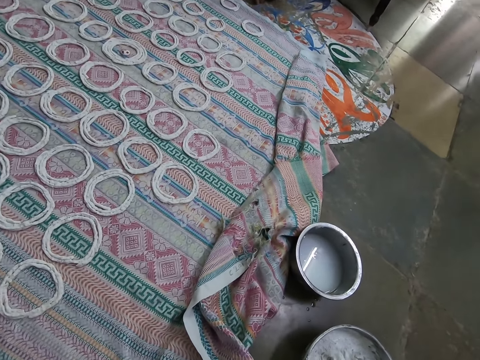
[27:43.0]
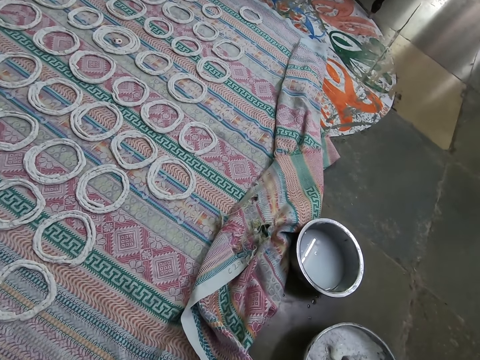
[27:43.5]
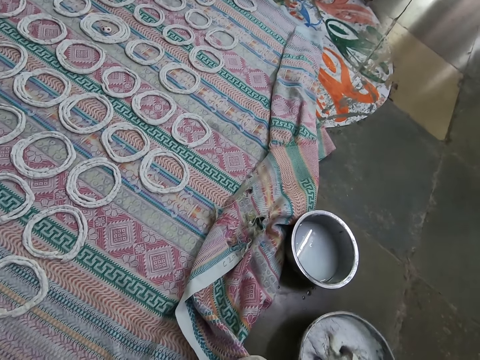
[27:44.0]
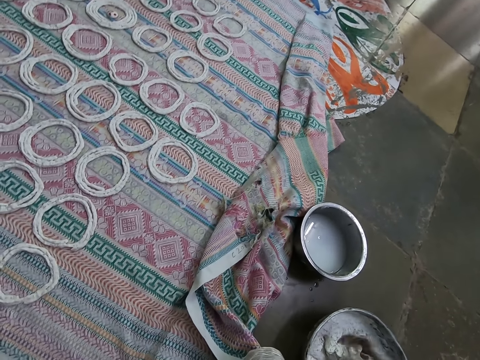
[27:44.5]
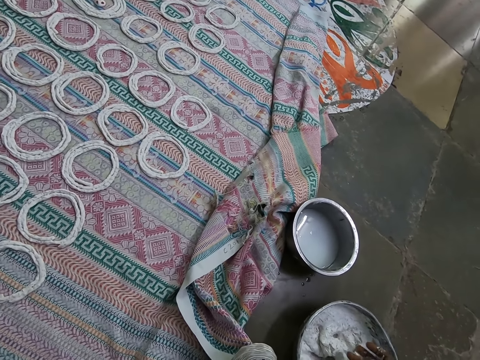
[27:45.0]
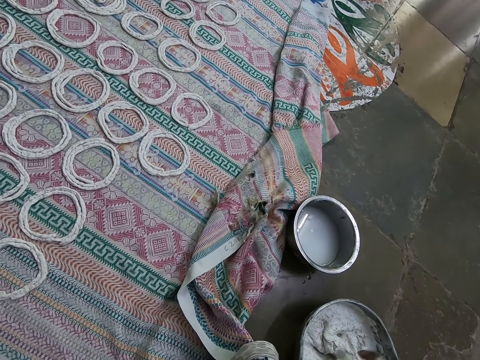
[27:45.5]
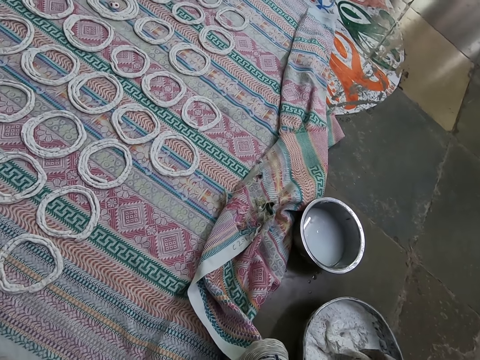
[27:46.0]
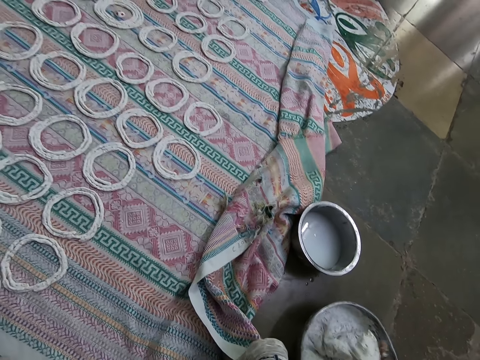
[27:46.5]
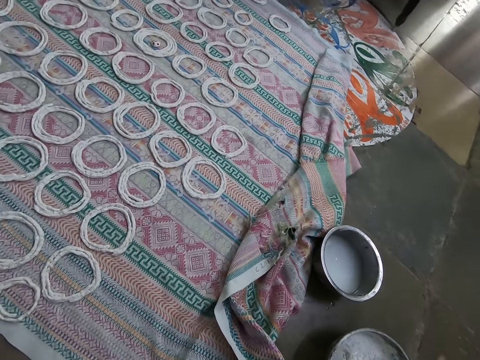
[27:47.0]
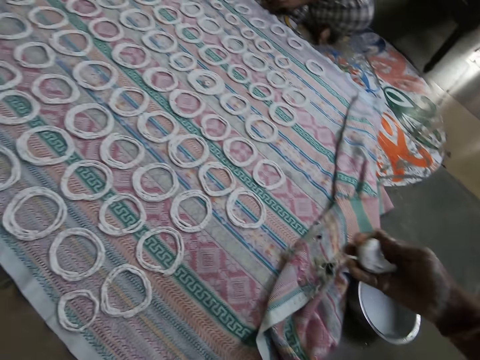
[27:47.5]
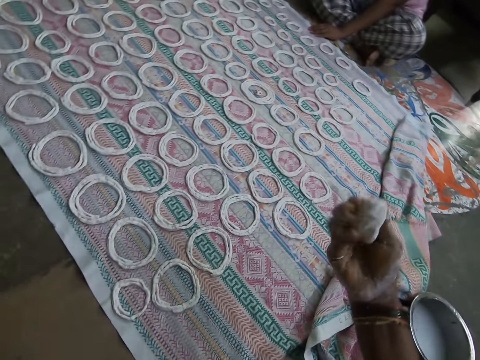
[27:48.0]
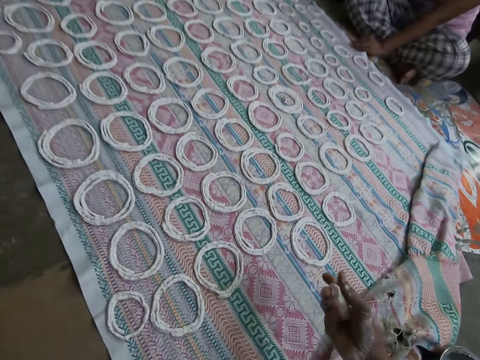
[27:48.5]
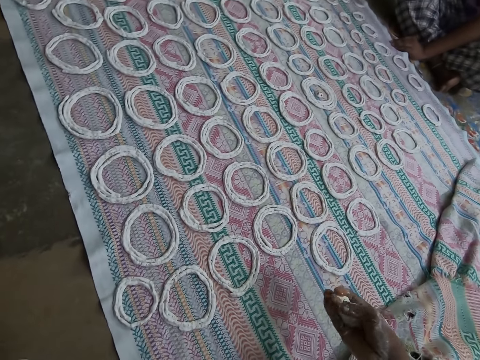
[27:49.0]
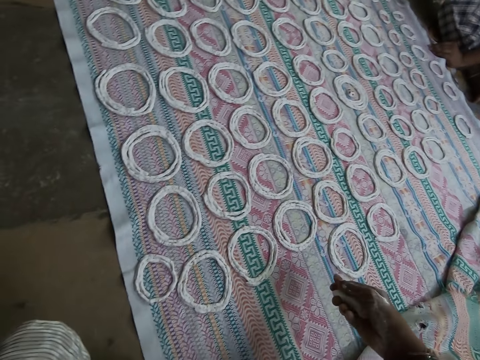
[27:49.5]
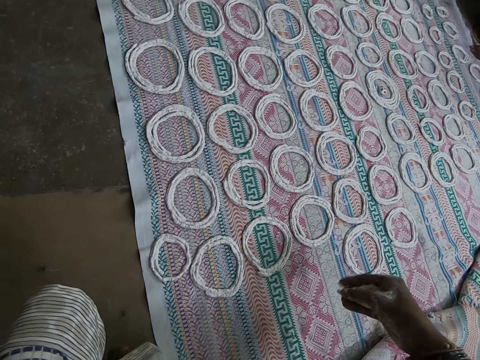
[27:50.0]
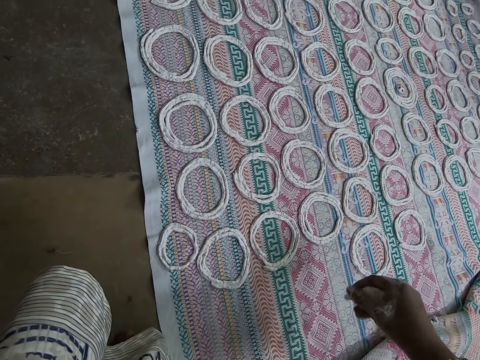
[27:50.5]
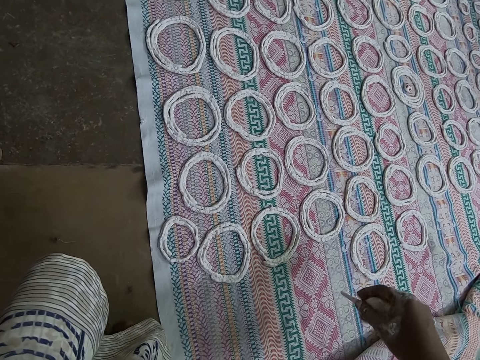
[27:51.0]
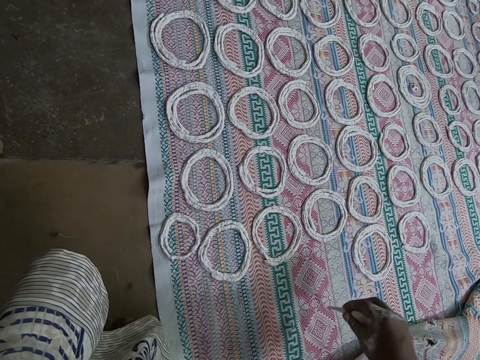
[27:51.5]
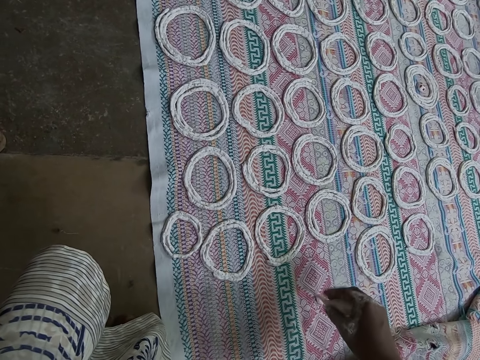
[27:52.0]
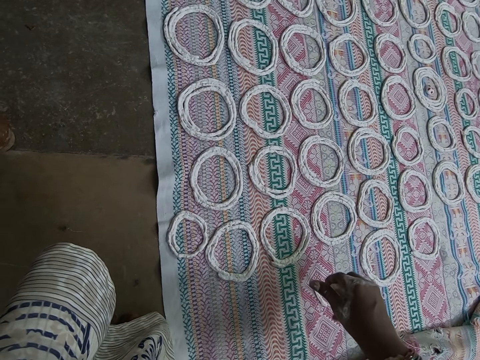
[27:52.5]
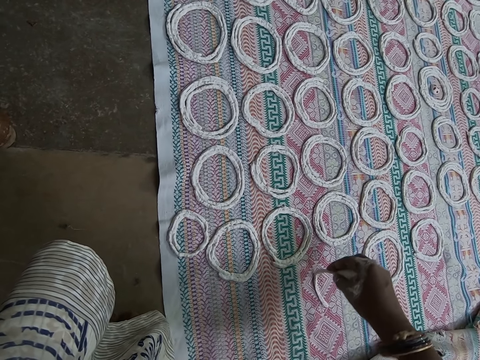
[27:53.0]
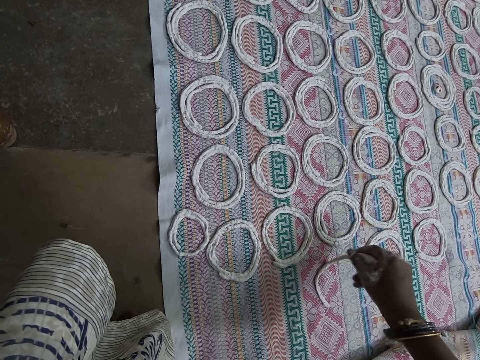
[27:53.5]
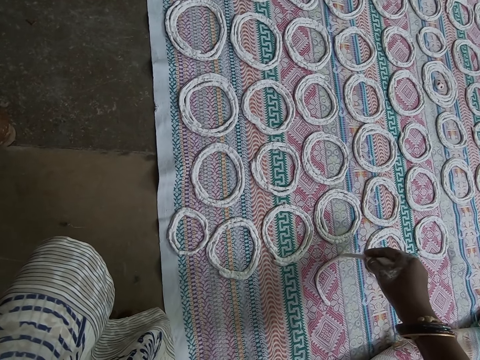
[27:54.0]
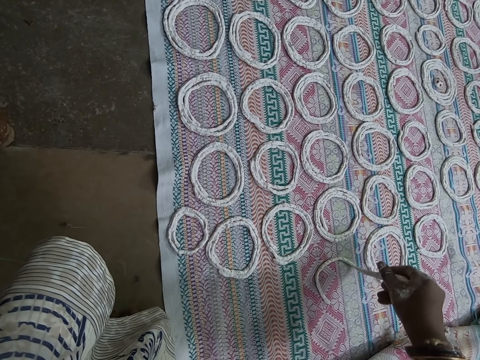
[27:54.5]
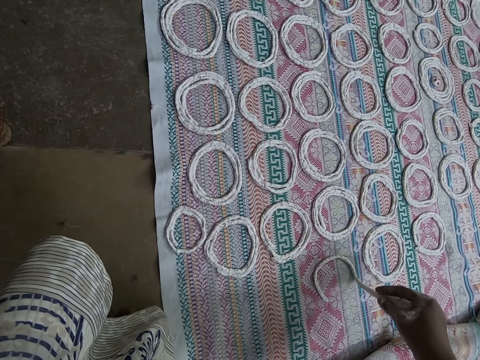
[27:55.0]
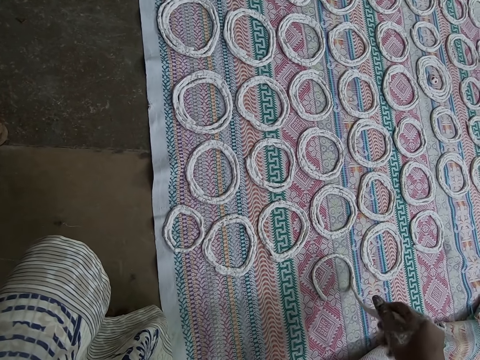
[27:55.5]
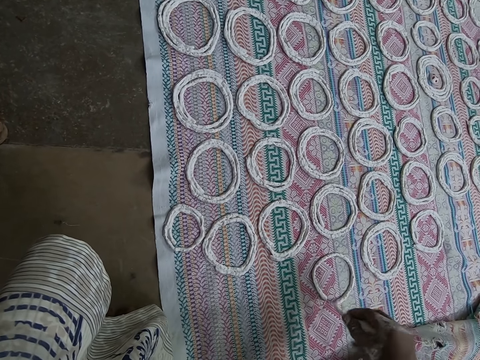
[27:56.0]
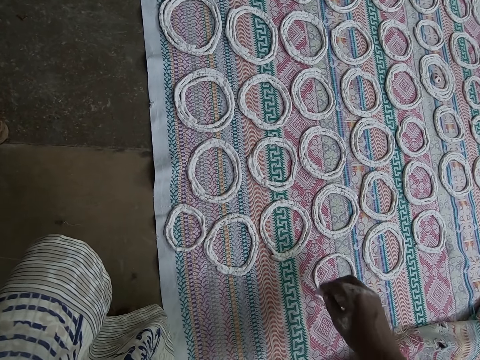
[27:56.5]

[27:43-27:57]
The camera wearer kneads the dough. She scoops some murukku from the bowl on the floor with her right hand. She squeezes the murukku in her right hand. She picks the dough. The woman places her left hand on the cloth on the floor. The camera wearer molds the murukku on the cloth with her right hand. She rolls the dough.

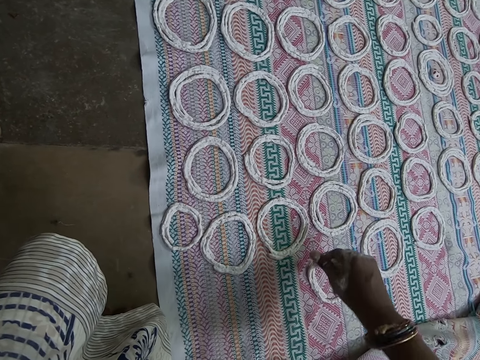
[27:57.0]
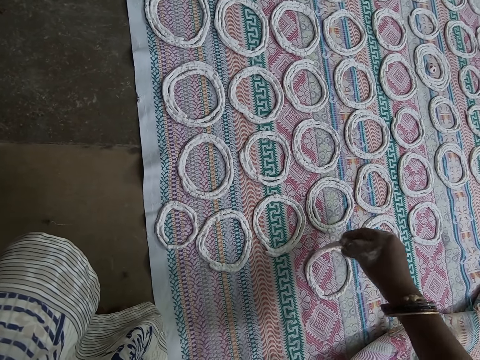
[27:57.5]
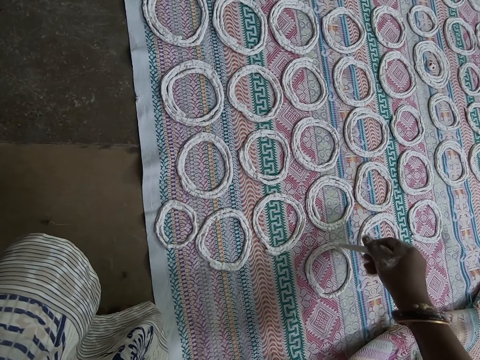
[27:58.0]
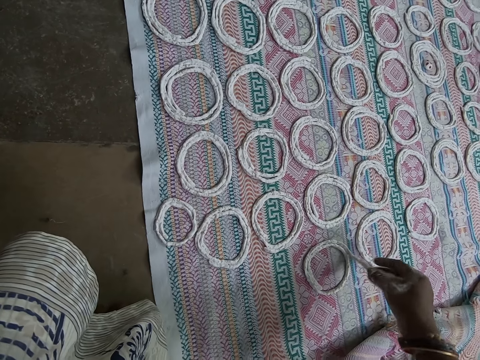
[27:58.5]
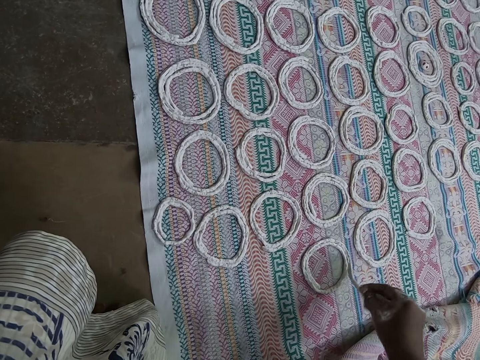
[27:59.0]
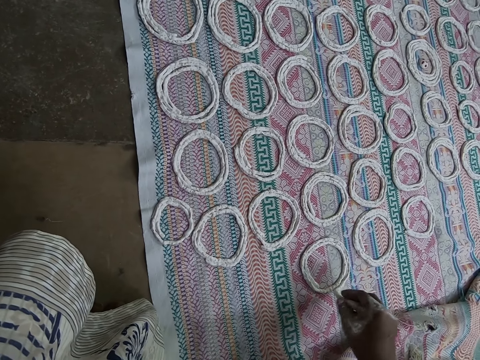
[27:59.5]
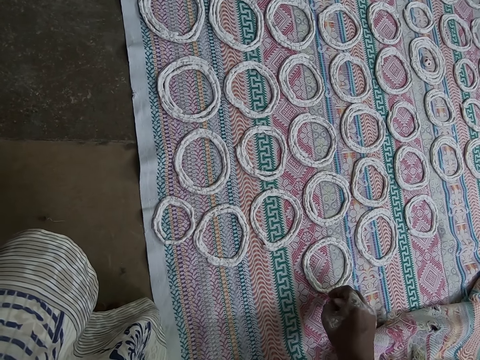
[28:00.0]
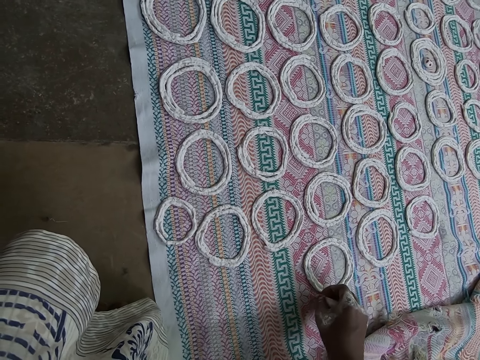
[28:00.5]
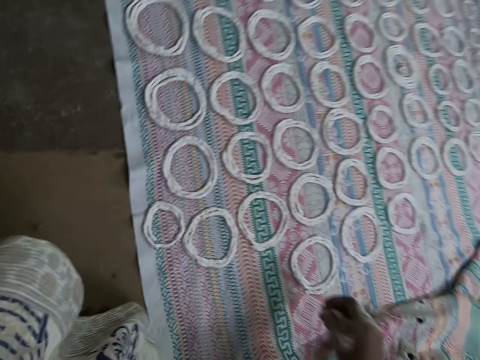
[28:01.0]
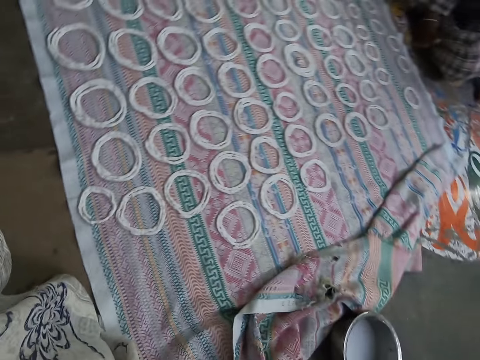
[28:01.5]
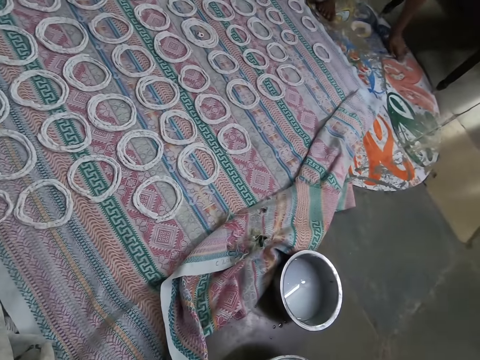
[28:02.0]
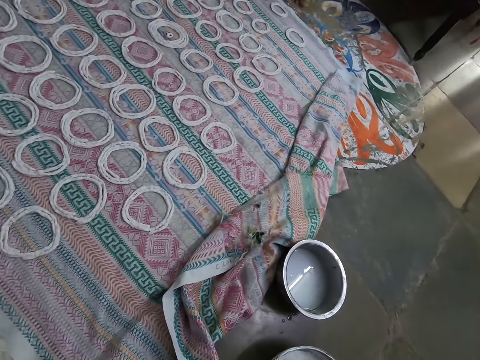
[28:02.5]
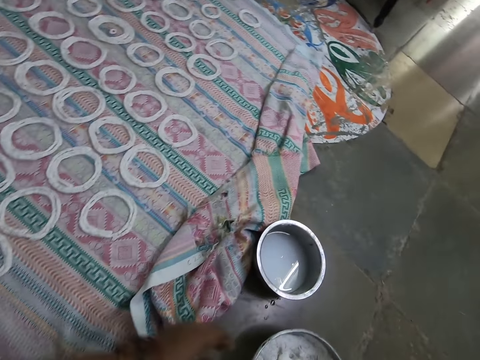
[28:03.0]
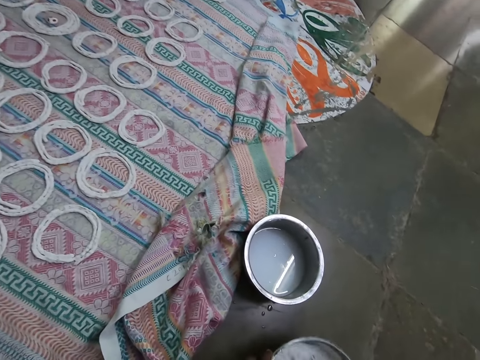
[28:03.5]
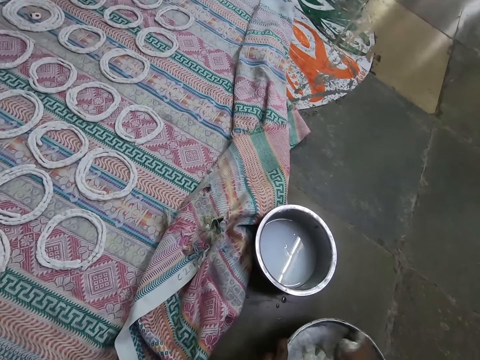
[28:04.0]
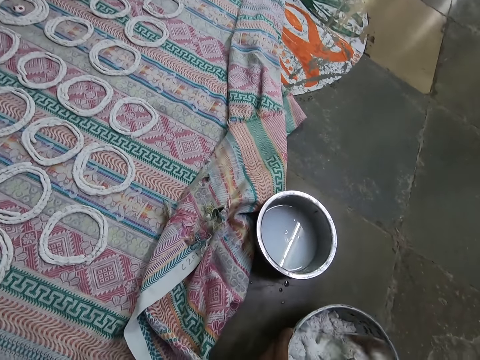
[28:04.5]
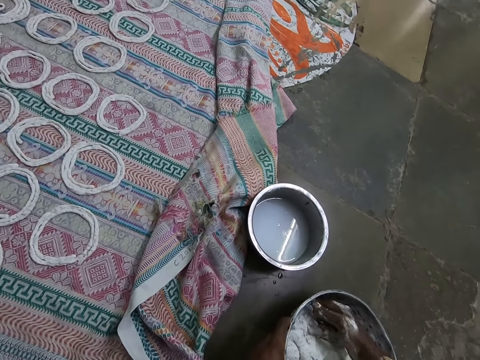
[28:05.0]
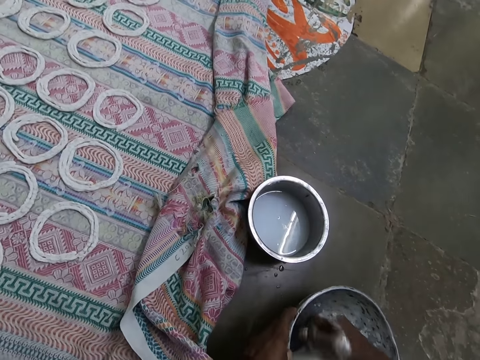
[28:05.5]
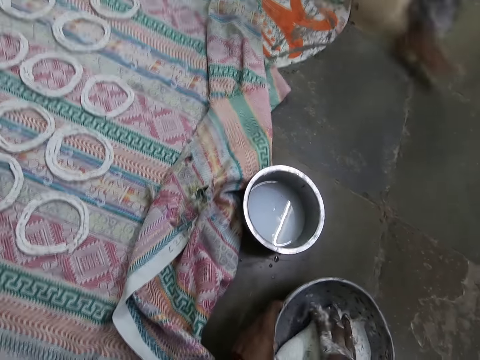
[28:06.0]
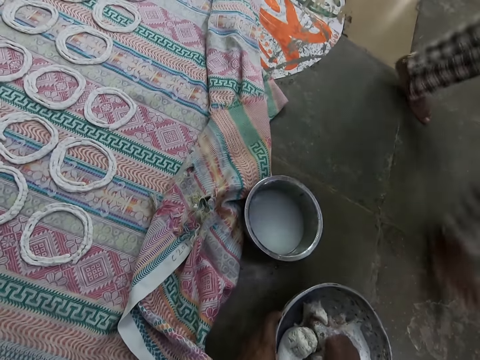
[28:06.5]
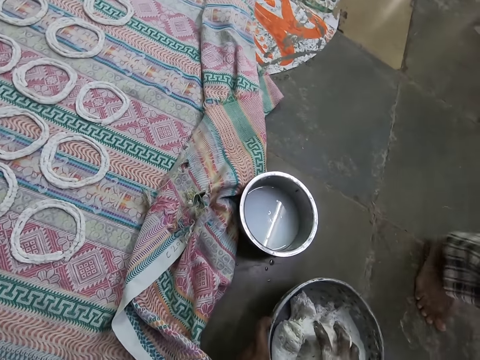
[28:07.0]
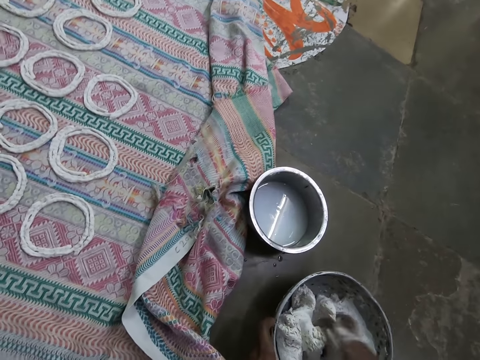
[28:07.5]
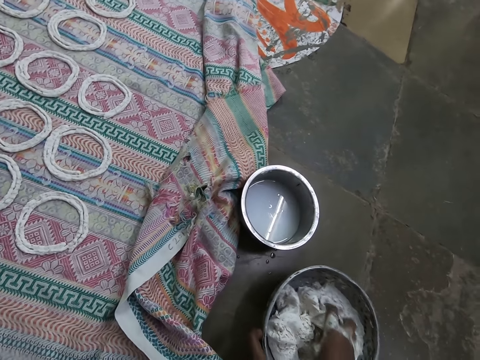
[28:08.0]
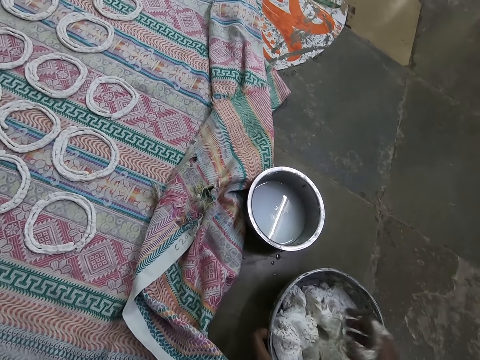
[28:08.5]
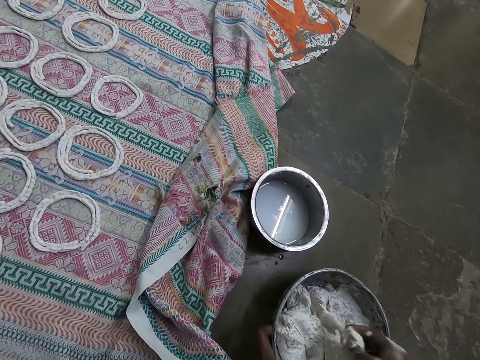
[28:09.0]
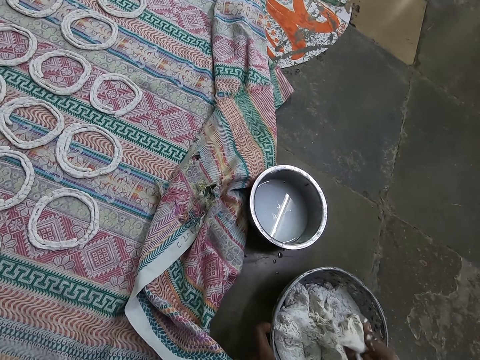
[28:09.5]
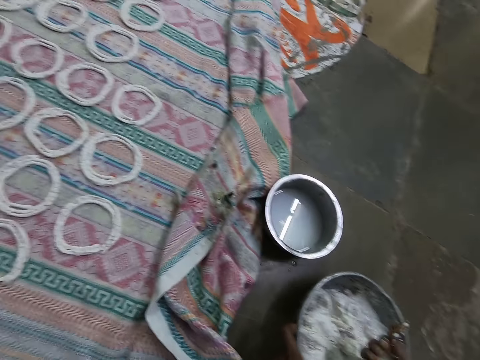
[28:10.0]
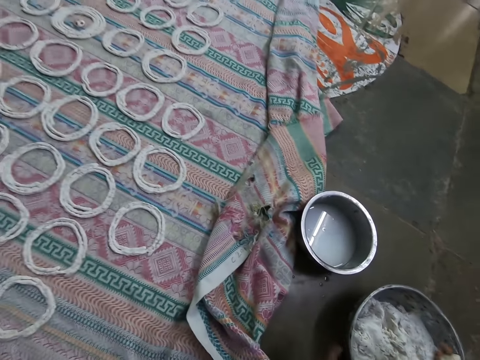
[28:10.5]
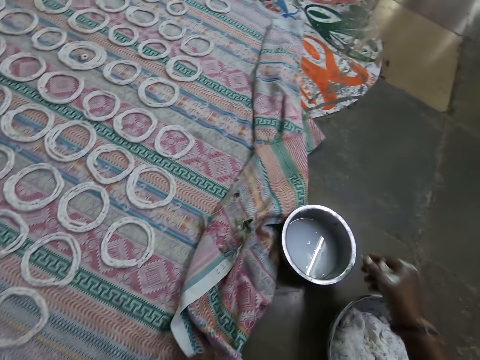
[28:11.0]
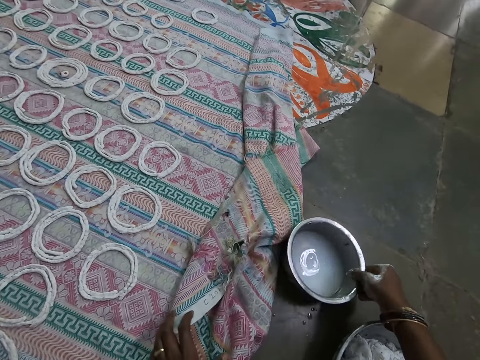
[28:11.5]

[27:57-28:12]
The camera wearer cuts the murukku in her right hand. She looks around. She squeezes the murukku in the bowl with her right hand. She kneads the dough. She holds the bowl on the floor with her left hand. She speaks to the woman. She kneads the dough again. The woman walks past the camera wearer. The camera wearer scoops some murukku from the bowl on the floor with her right hand. She picks the dough. She squeezes the murukku in her right hand. She moves the bowl on the floor with her left hand. She moves the bowl on the floor with her right hand. She touches the stainless bowl.
